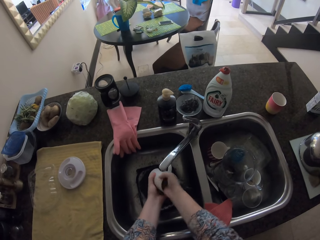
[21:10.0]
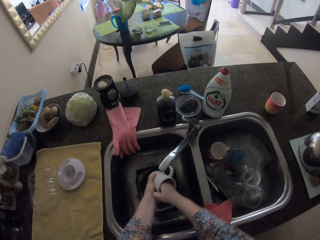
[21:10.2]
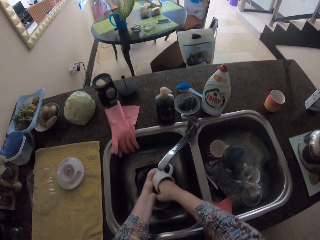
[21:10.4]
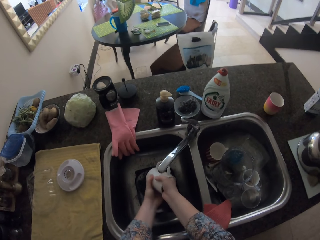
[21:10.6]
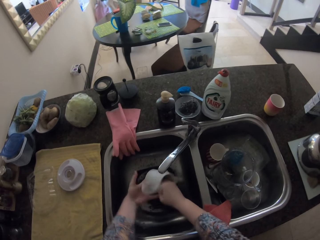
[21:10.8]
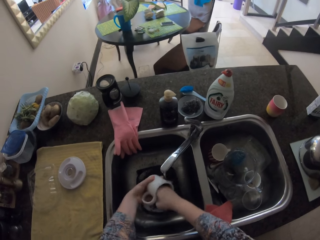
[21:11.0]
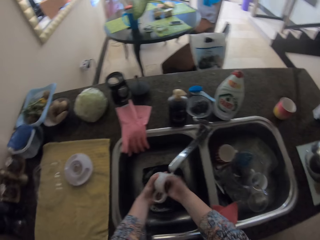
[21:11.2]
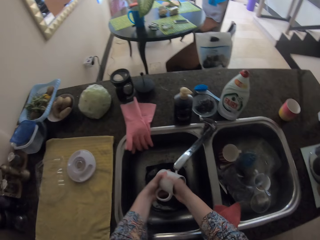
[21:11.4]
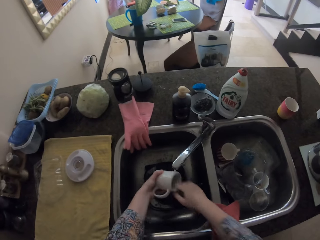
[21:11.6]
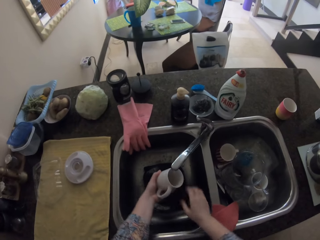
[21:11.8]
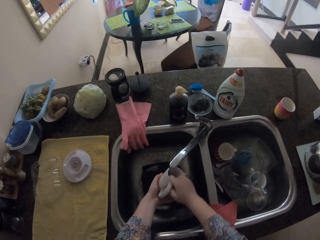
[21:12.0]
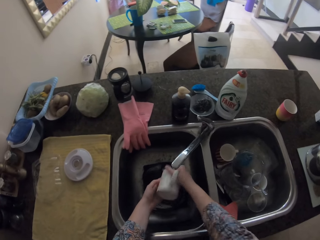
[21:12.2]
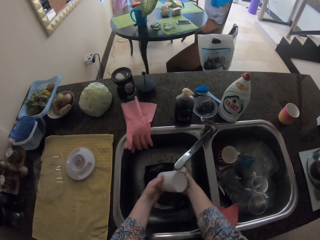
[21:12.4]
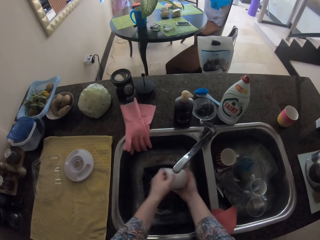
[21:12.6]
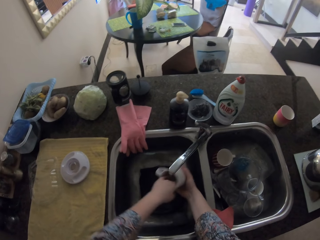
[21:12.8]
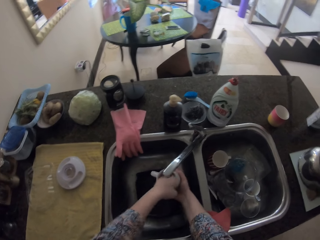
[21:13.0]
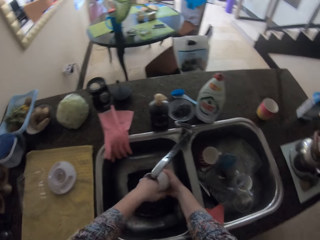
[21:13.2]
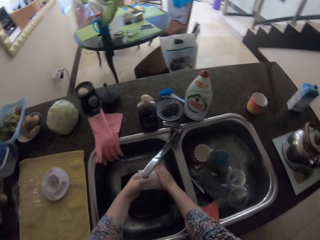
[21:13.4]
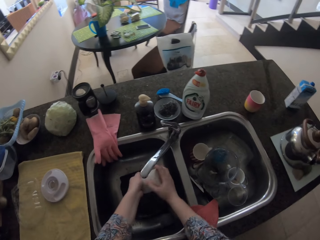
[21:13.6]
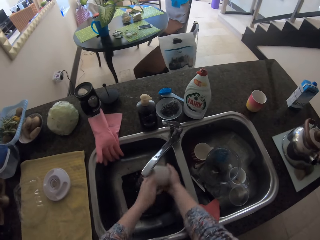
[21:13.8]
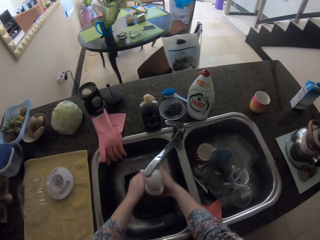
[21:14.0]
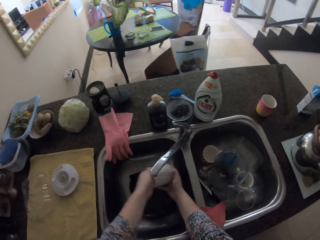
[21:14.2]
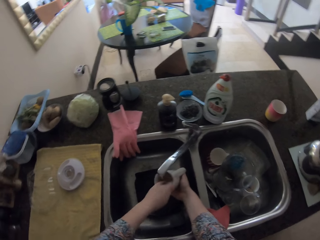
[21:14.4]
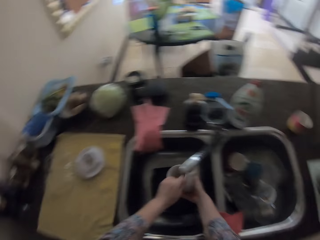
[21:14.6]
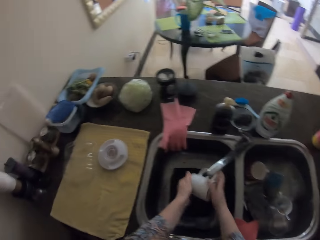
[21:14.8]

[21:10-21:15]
The camera wearer turns the mug. They rinse the mug.

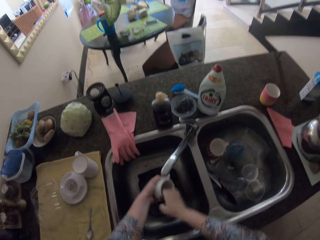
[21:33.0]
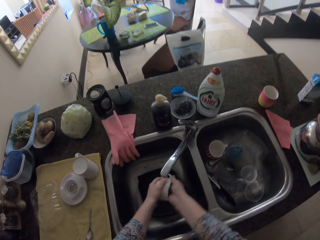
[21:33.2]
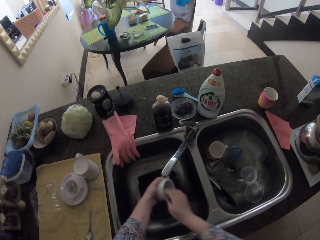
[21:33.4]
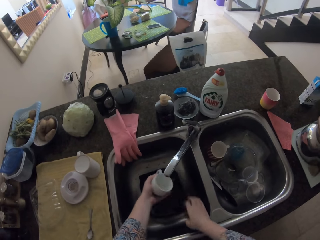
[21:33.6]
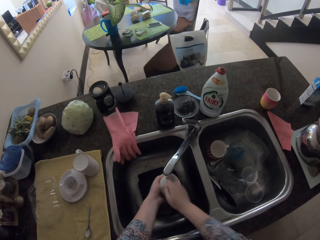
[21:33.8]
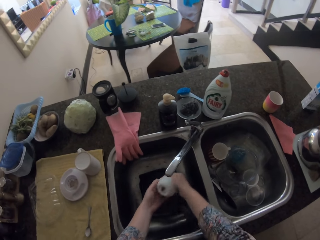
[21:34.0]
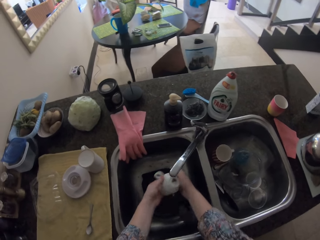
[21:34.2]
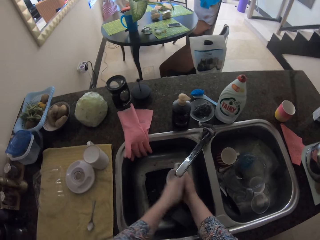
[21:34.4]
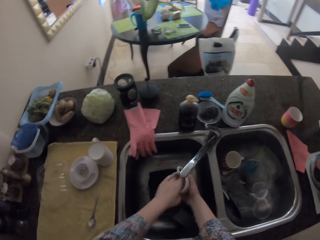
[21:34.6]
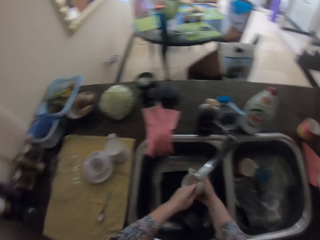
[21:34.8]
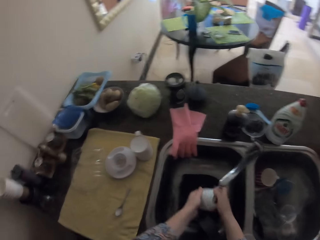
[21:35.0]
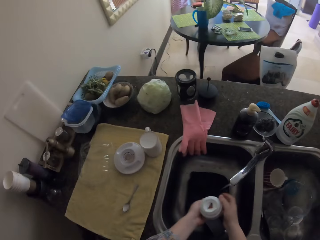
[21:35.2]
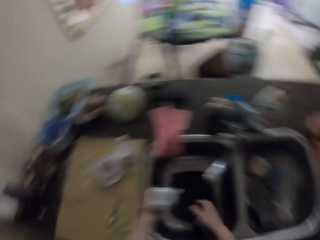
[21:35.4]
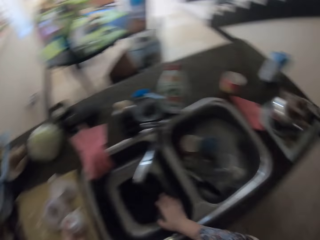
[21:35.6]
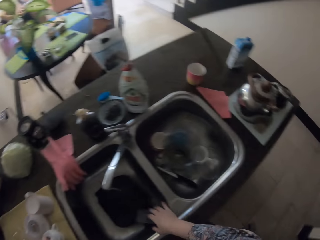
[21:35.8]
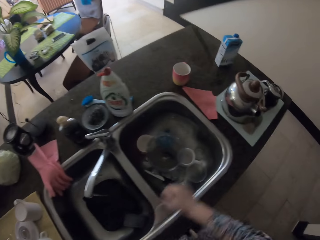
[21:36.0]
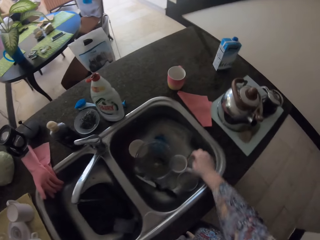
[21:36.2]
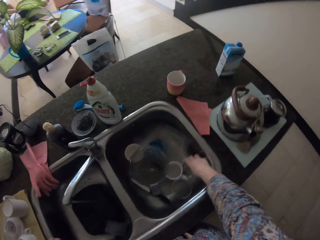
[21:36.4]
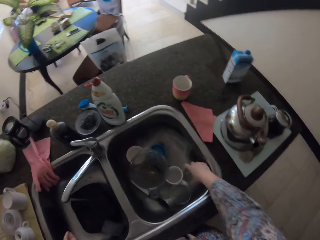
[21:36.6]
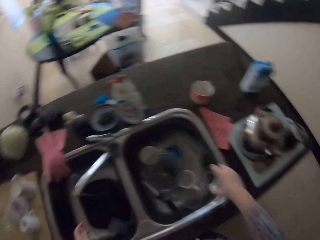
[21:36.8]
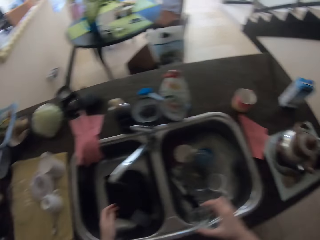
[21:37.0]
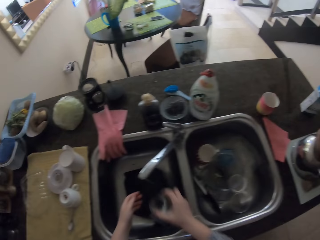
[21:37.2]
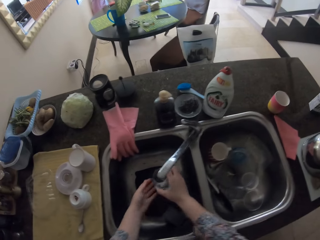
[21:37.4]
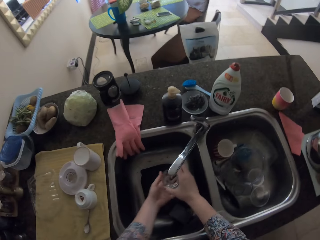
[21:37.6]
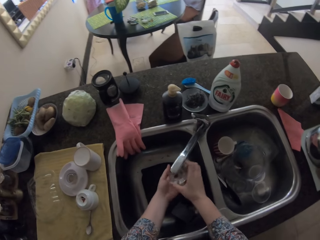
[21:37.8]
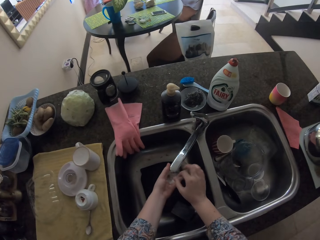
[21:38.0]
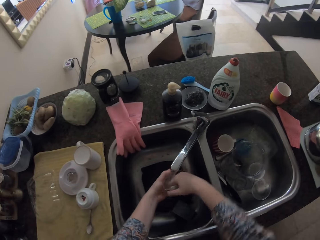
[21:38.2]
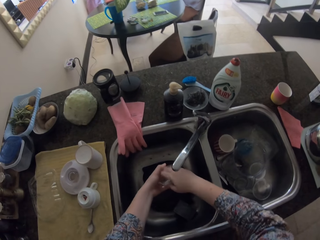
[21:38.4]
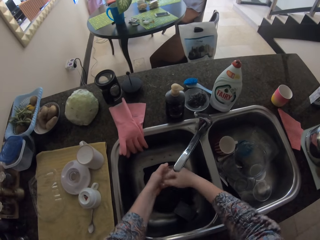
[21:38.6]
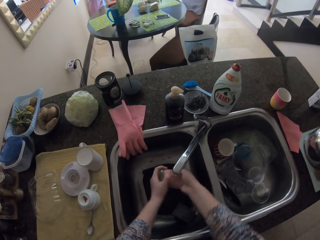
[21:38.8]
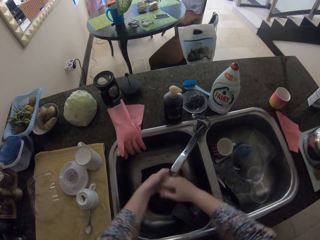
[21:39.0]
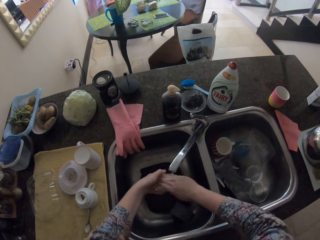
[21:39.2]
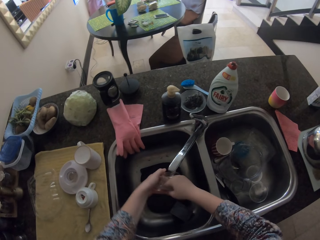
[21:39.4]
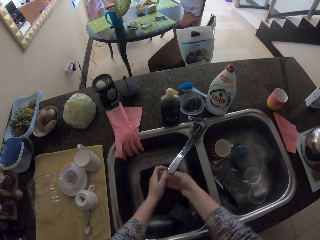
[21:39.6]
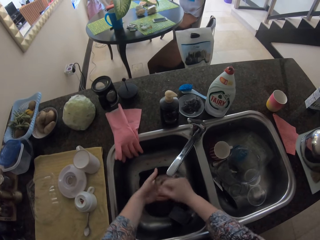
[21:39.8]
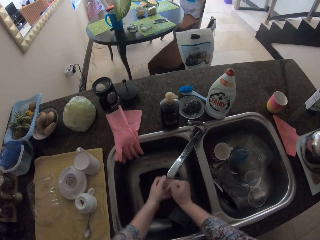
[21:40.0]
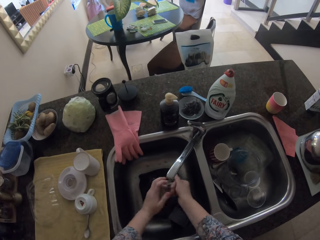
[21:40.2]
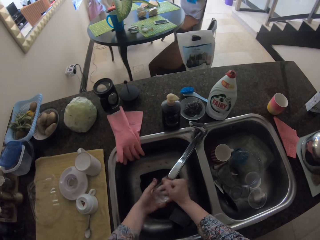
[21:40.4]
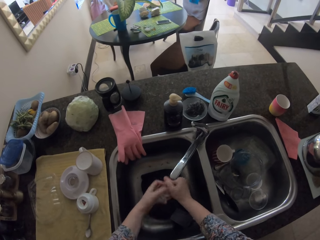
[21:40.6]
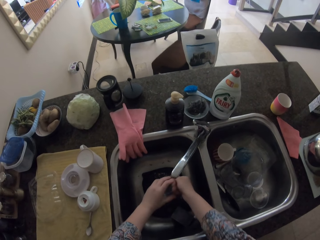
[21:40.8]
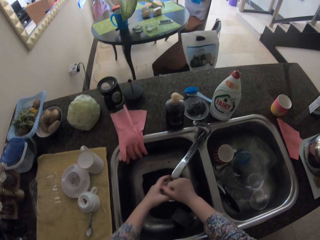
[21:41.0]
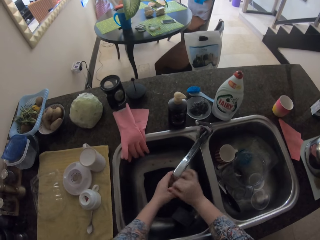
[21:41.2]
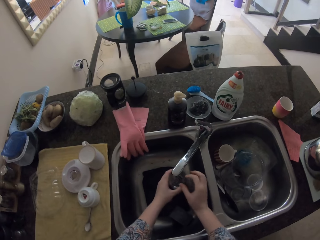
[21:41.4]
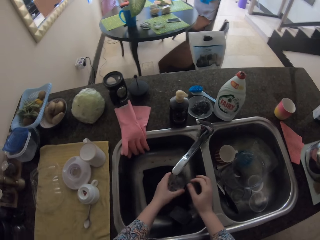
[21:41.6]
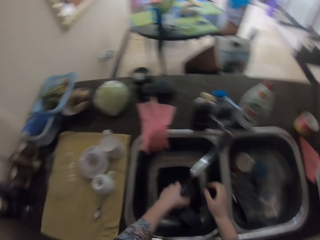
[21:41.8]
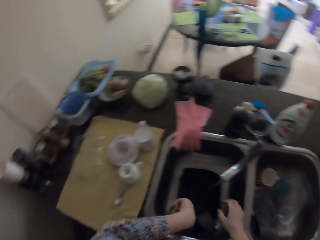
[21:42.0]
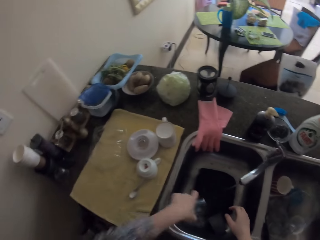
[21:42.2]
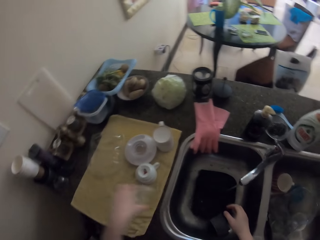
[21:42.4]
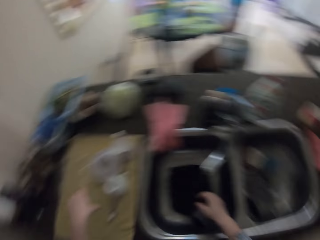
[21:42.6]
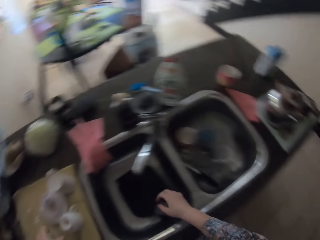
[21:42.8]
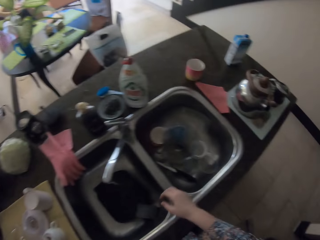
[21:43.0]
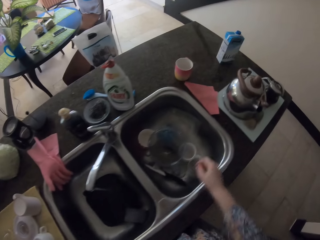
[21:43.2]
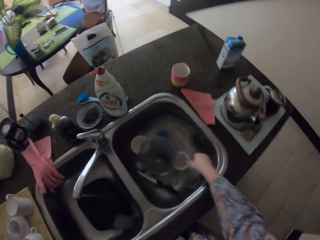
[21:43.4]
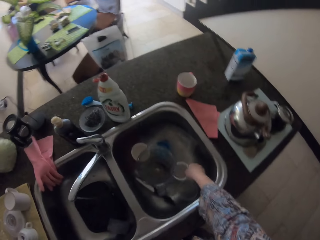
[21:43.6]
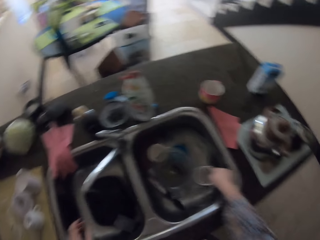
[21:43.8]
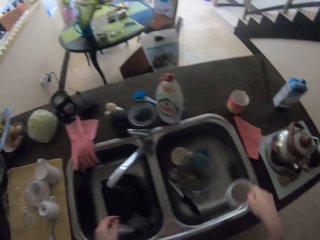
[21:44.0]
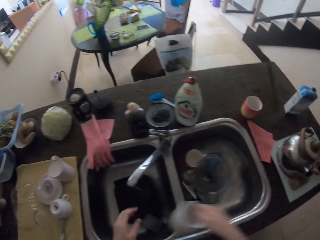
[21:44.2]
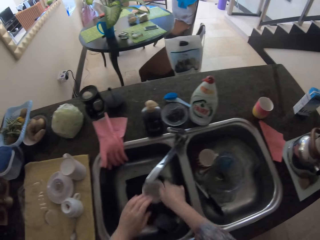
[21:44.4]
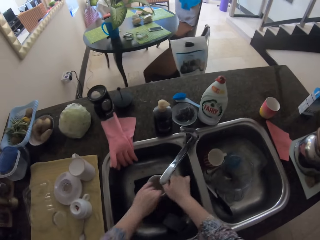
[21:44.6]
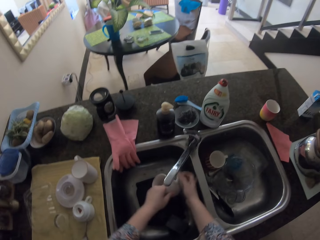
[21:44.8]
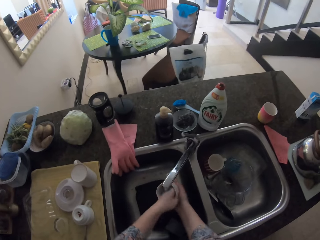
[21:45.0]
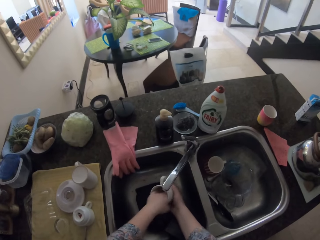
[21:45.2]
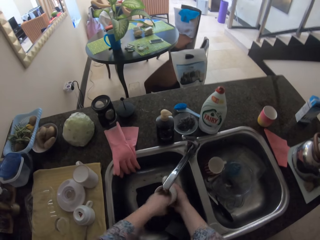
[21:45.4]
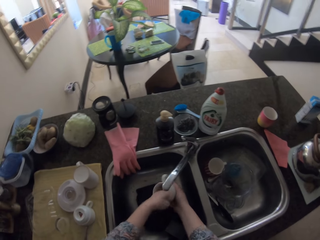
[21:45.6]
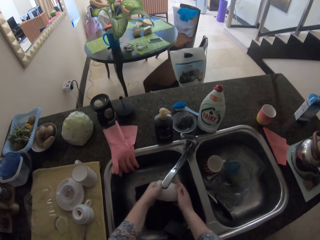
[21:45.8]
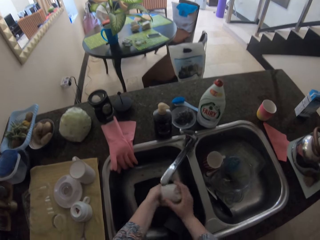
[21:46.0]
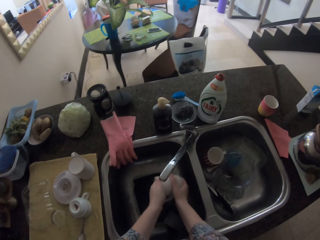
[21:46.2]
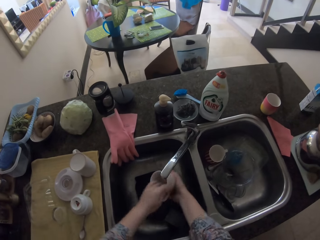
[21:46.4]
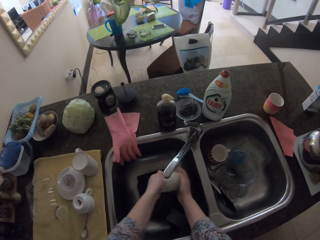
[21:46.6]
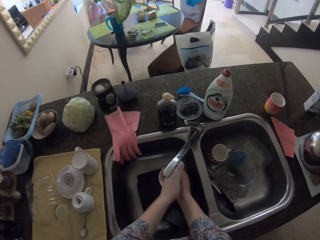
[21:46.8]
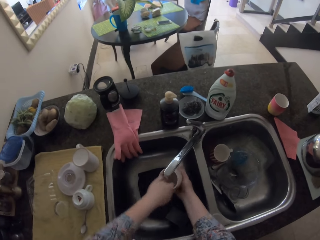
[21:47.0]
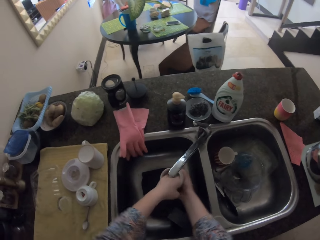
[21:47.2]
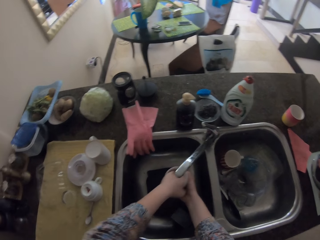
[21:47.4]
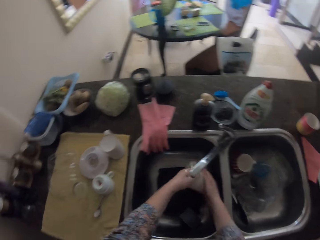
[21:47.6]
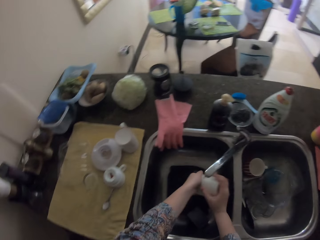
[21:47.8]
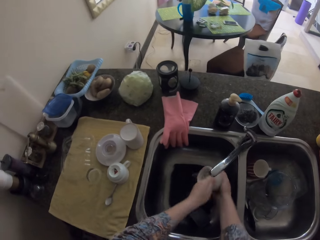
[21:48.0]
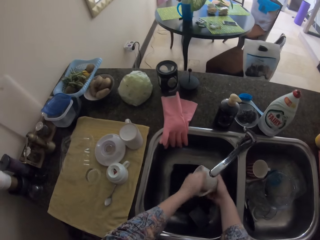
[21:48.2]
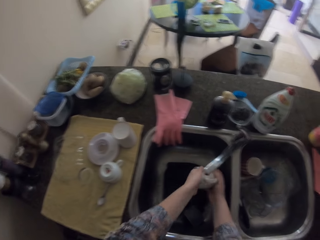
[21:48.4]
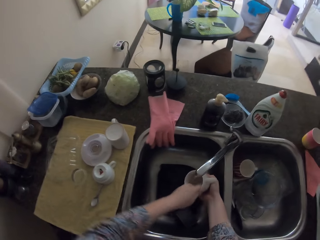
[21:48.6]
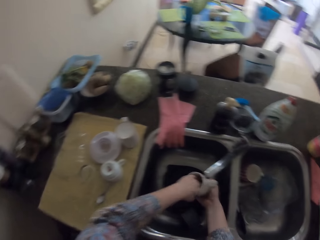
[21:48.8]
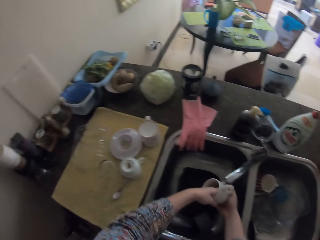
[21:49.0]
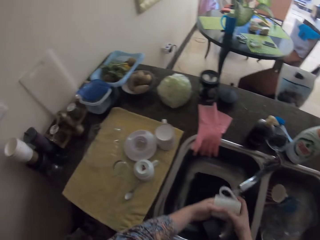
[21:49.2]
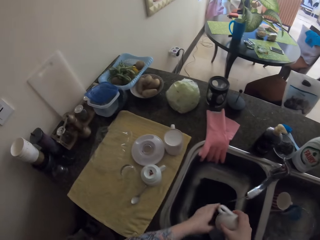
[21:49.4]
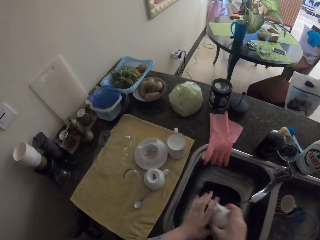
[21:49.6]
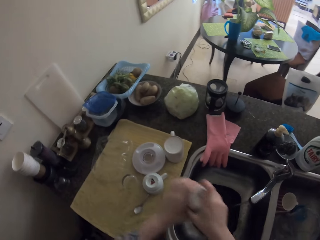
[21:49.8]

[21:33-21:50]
The camera wearer turns the mug. They rinse the mug. They put the mug or cup on the towel. They swing their hand. They pick up the glass of water or cup. They rinse the glass. They swing their hand. They put the cup on the towel. They swing their hand. They pick up a mug. They rinse the mug.
